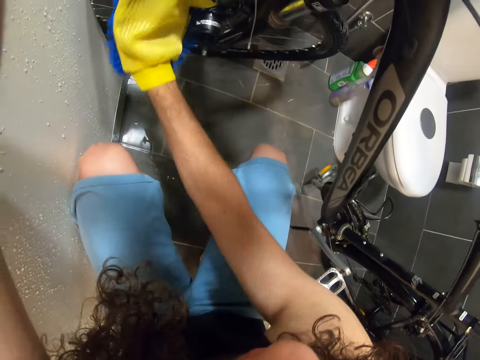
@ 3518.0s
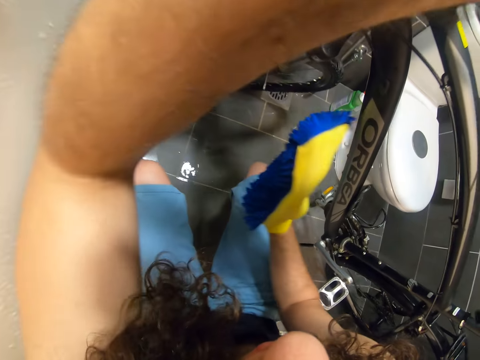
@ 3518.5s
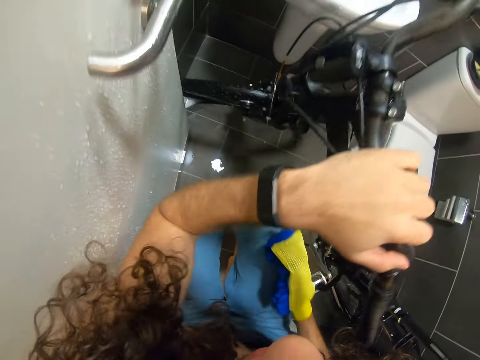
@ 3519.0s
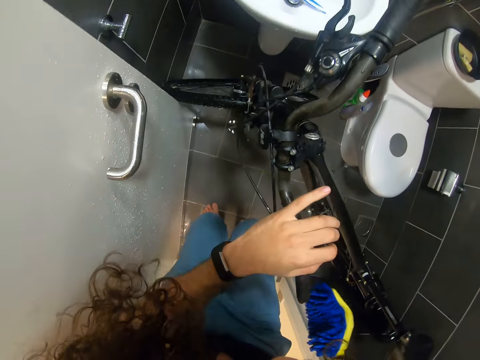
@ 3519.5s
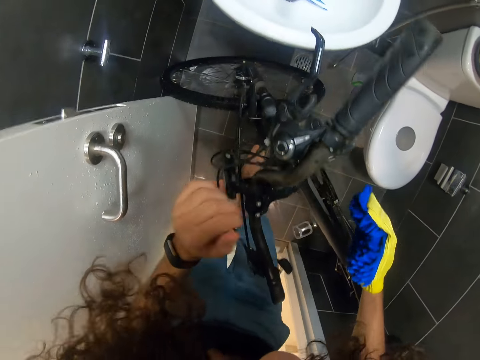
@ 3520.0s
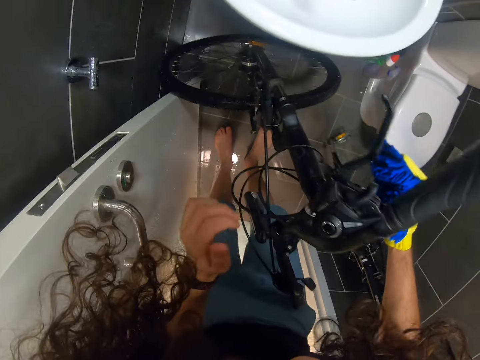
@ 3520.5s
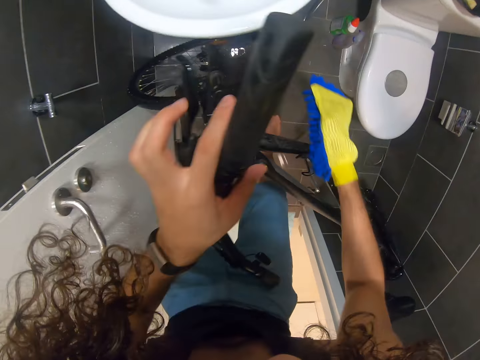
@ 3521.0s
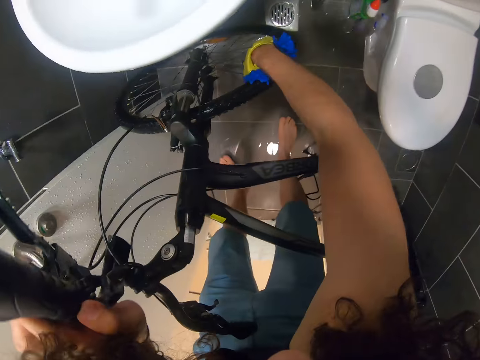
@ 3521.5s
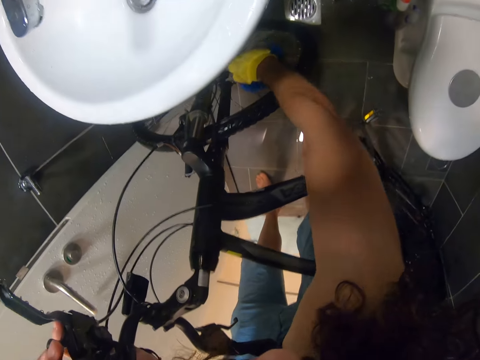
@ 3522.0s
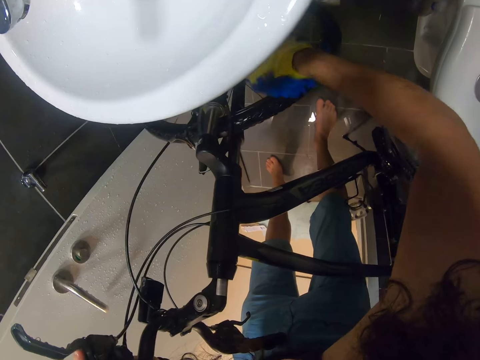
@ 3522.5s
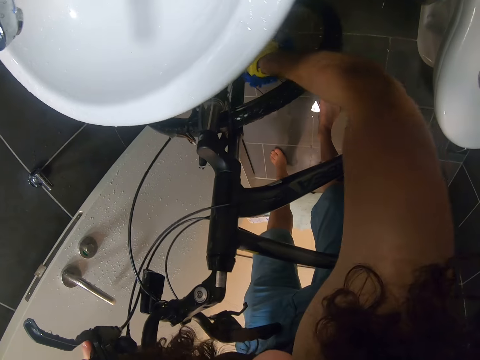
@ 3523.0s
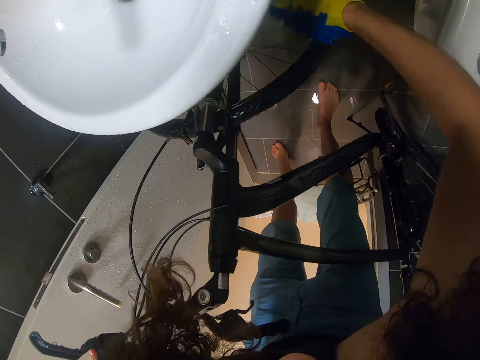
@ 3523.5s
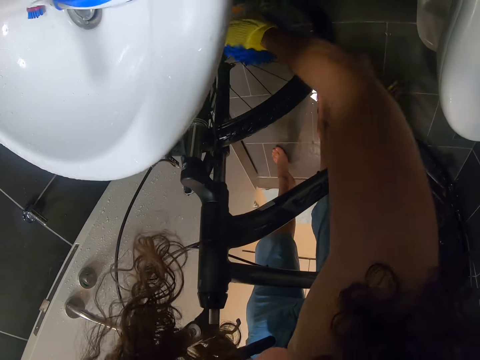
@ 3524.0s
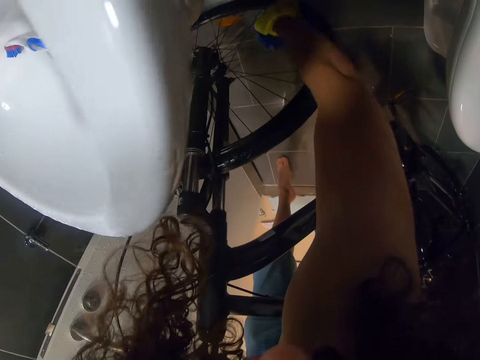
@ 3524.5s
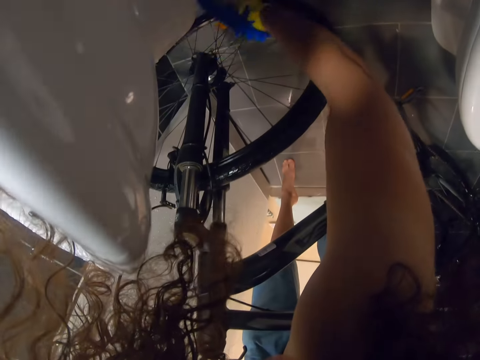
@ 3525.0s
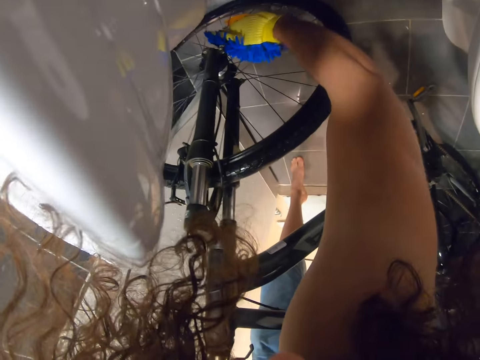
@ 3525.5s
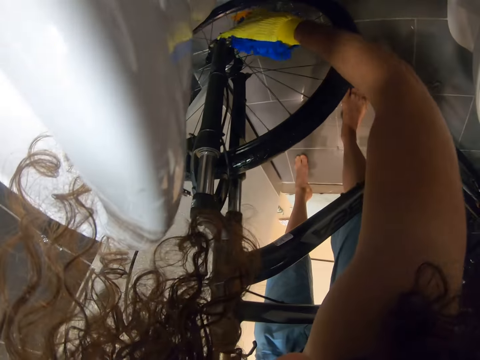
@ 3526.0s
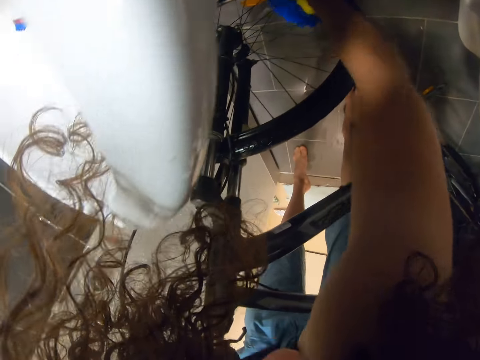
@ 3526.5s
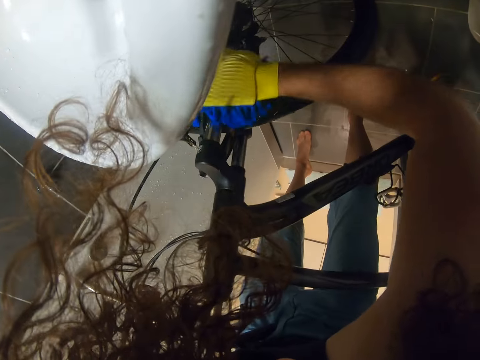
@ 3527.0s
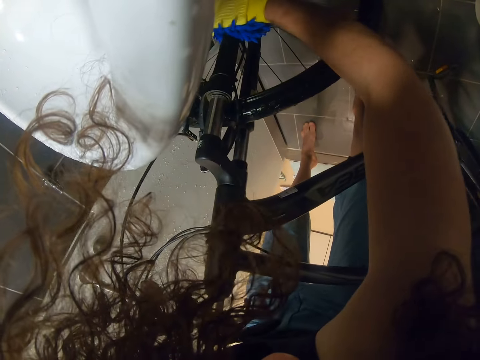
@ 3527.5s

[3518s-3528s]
The camera wearer checks a bicycle. They wipe the bicycle.

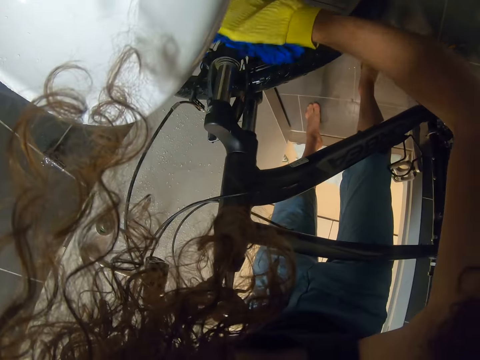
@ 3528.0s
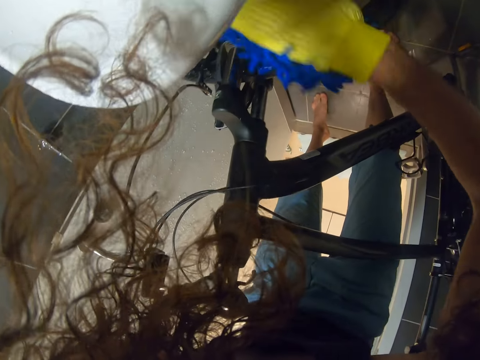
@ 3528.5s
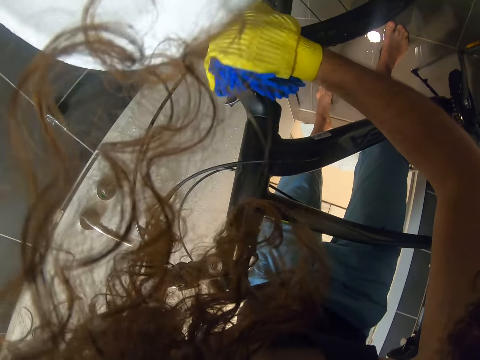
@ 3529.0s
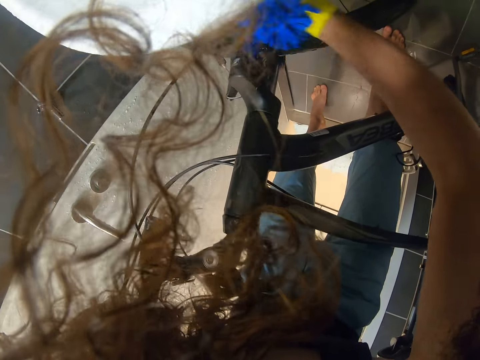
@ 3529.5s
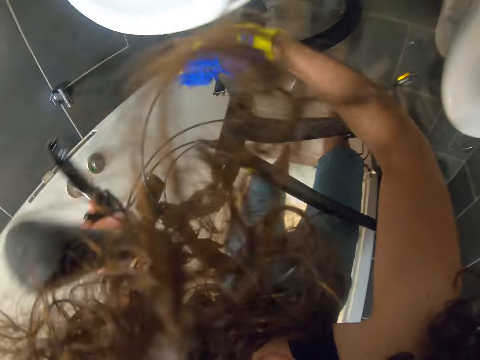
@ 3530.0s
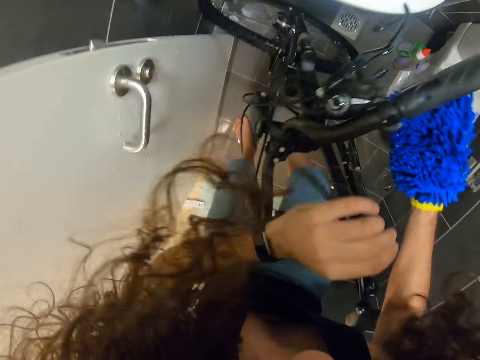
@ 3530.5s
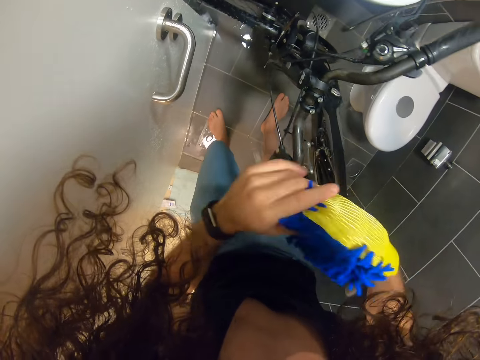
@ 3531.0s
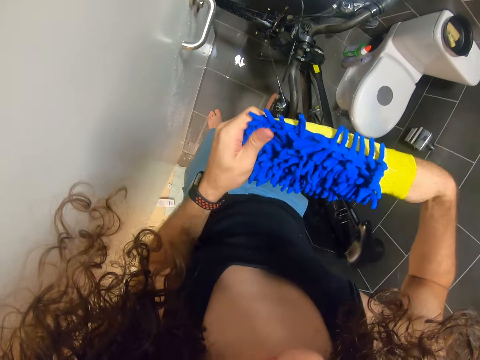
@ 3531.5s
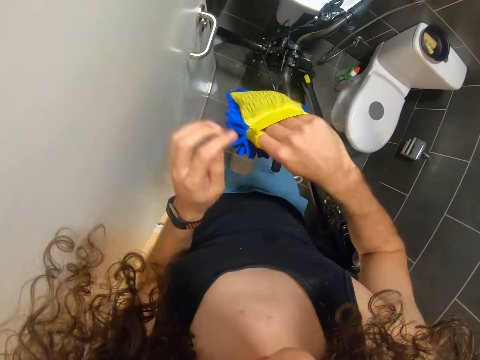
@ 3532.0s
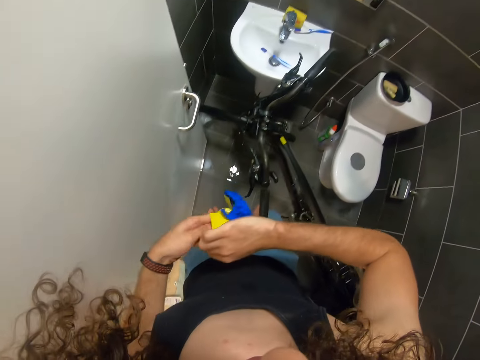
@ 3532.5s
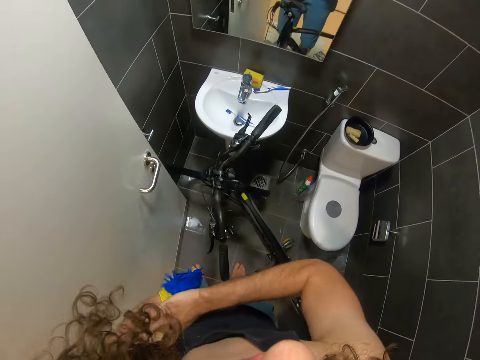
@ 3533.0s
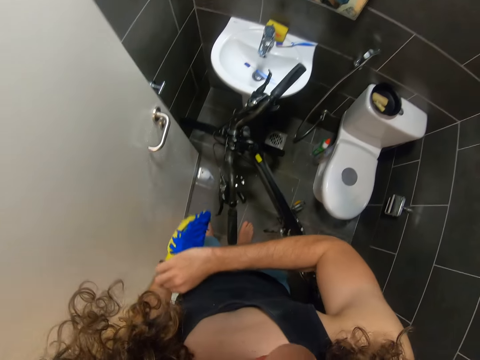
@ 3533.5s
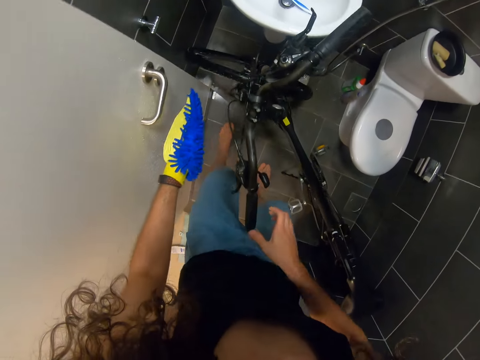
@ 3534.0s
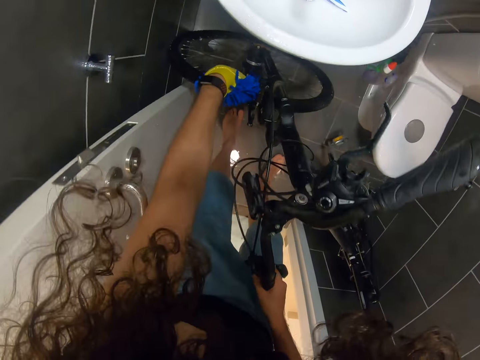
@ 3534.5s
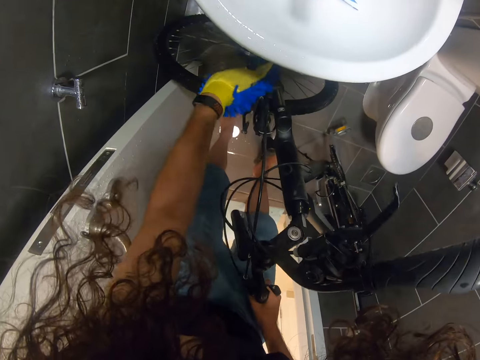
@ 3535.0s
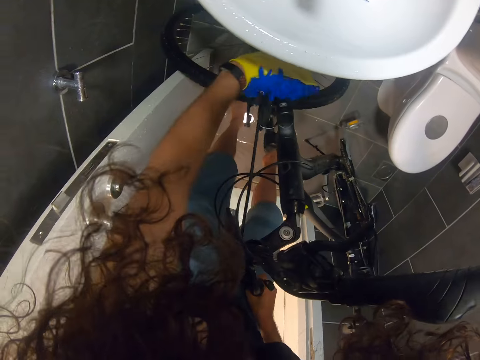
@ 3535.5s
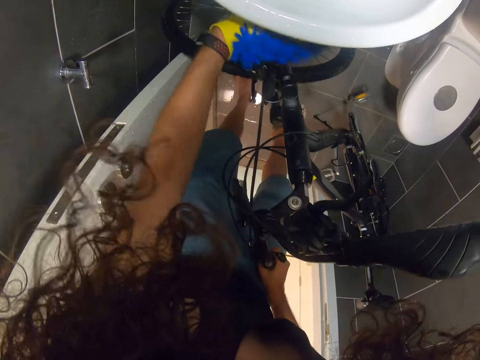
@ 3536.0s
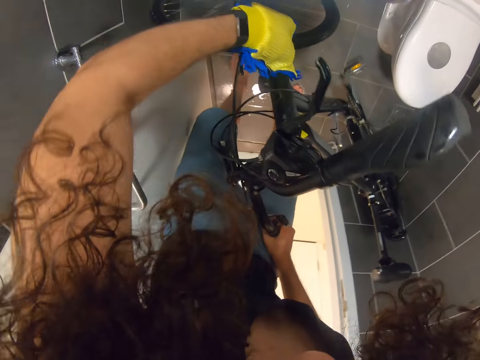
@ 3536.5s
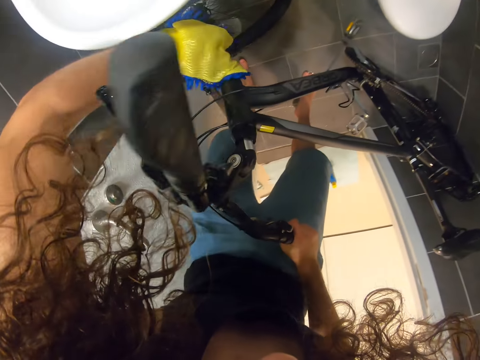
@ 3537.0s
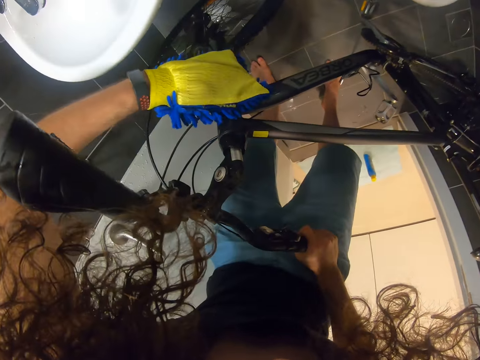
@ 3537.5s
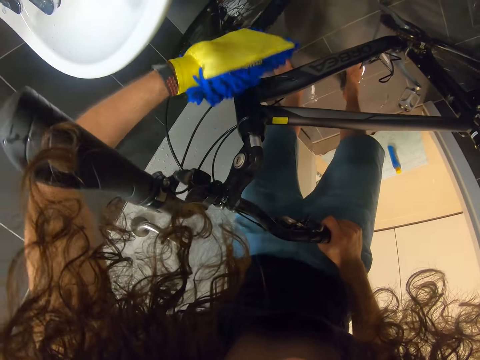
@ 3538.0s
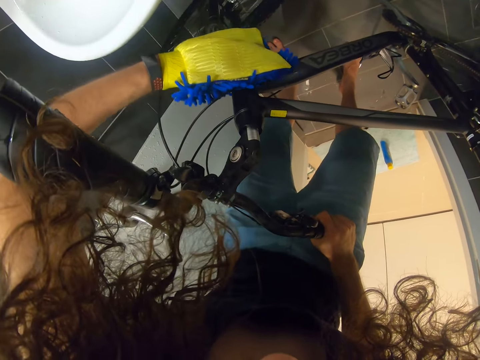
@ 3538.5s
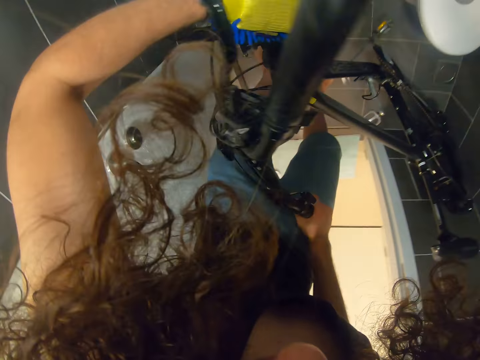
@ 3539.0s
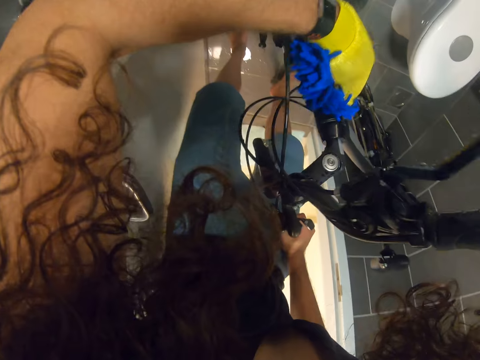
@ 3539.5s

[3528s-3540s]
The camera wearer removes something. They put on something. They hold the bicycle with the right hand. They wipe the bicycle.

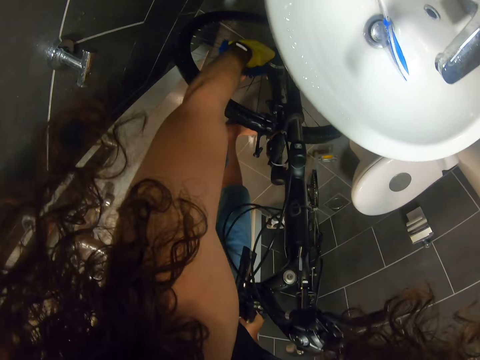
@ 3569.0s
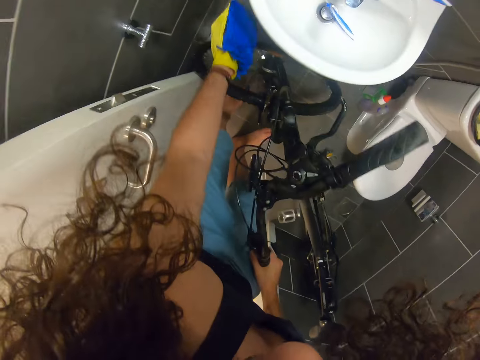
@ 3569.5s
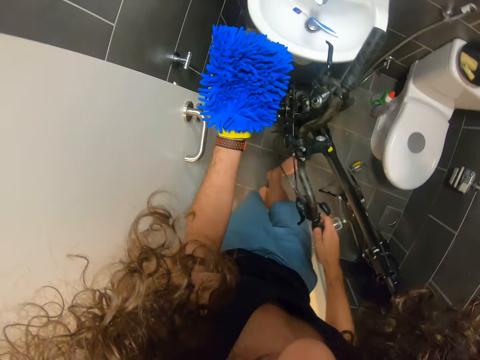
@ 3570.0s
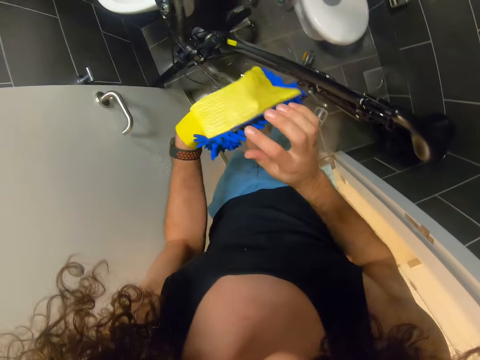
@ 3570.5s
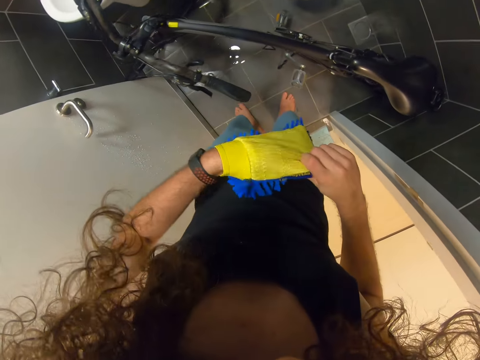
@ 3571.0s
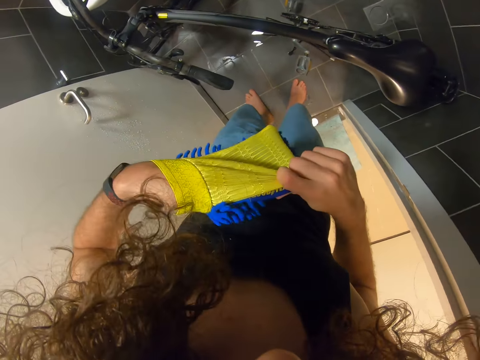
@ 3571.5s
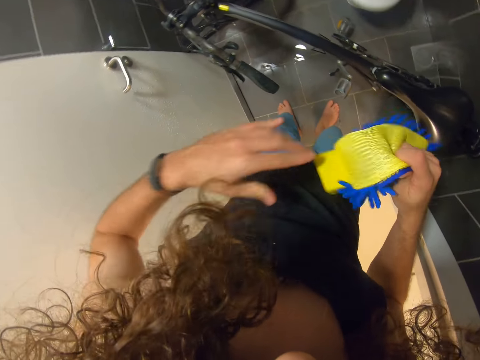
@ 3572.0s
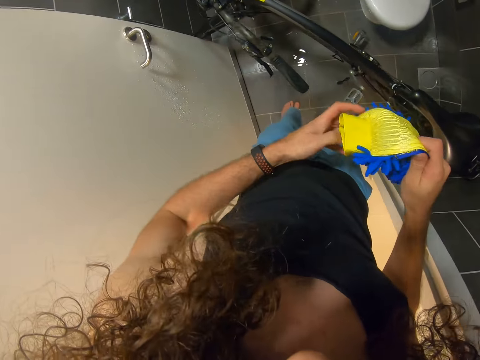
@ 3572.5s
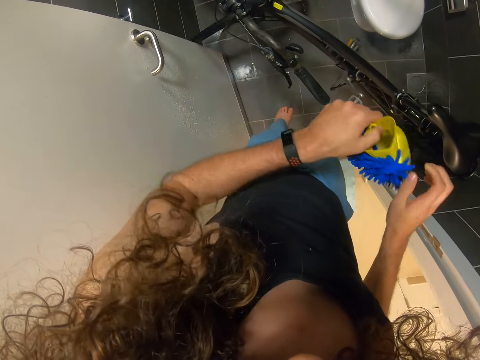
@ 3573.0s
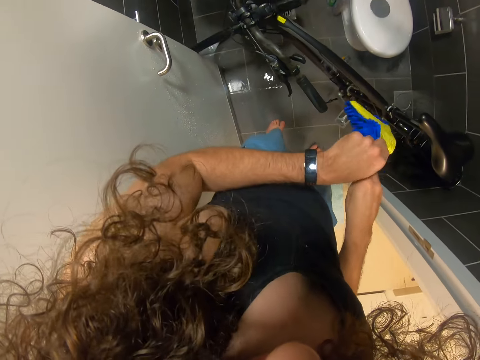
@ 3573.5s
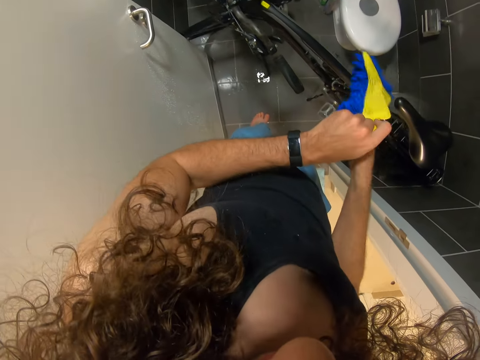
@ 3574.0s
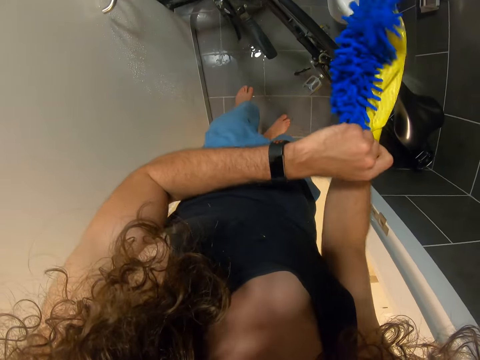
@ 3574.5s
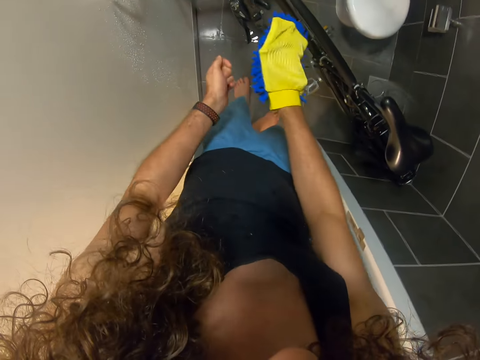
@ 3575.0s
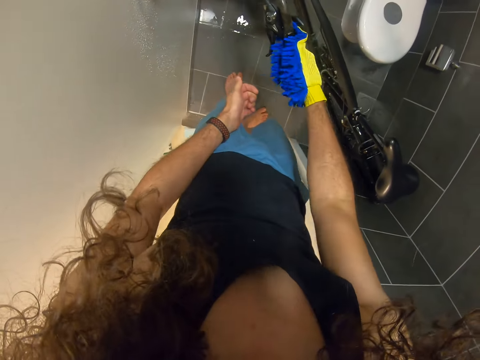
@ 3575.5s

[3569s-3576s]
The camera wearer removes something. They put on something. They wipe the front set.
